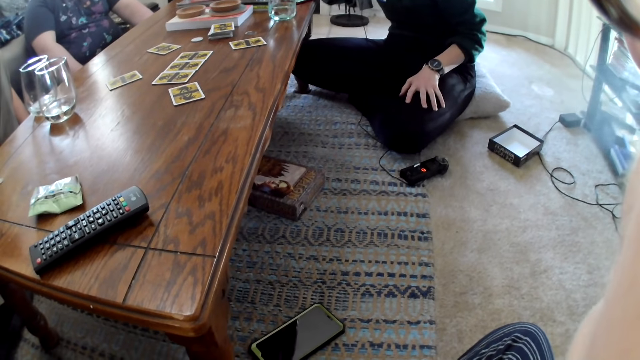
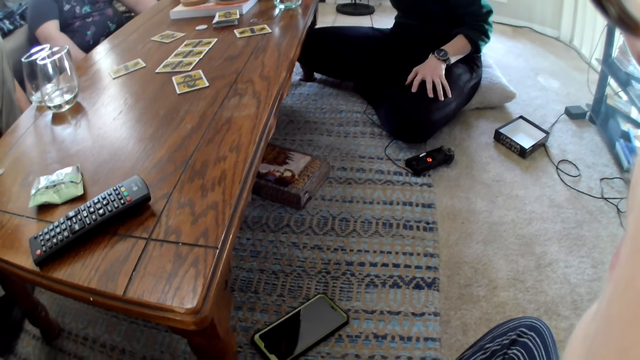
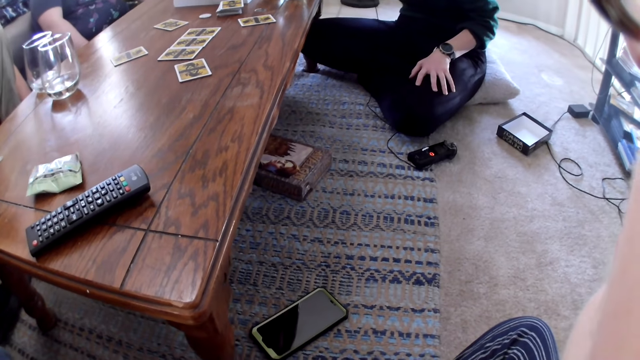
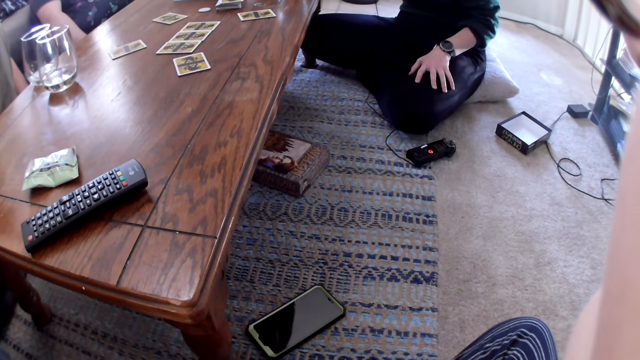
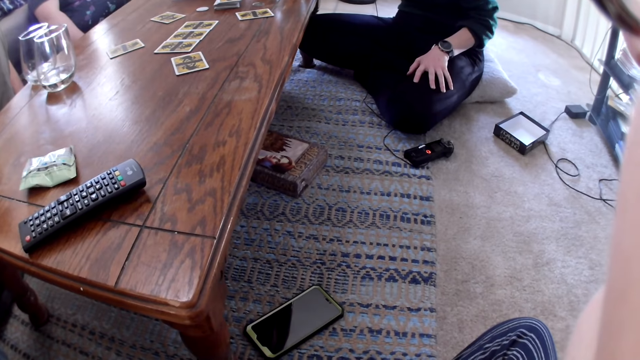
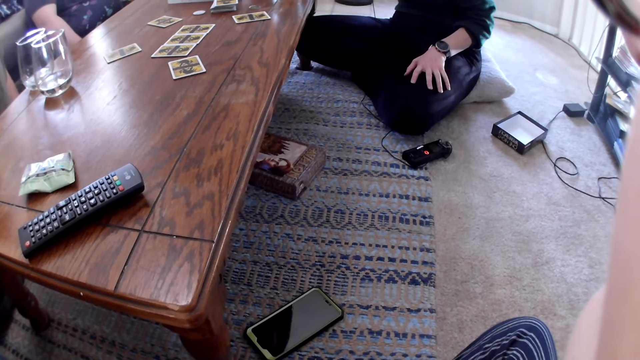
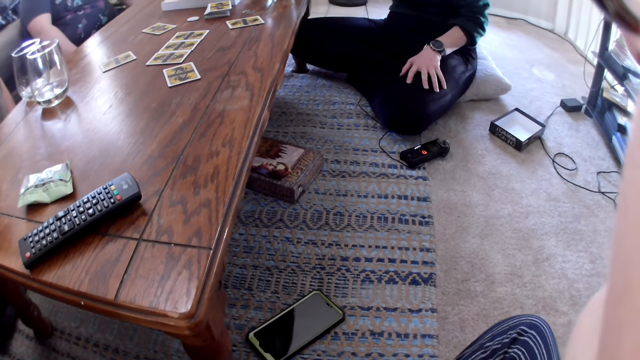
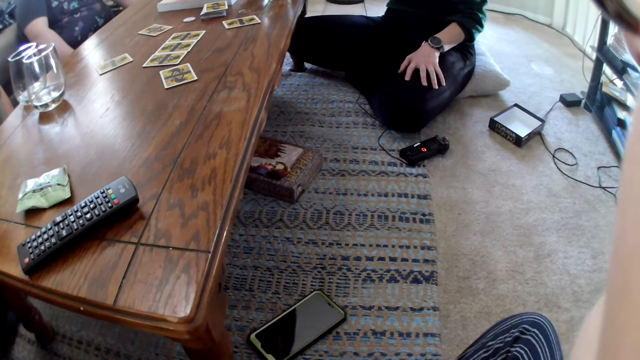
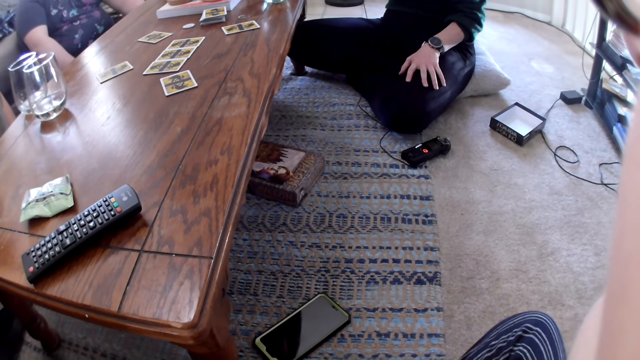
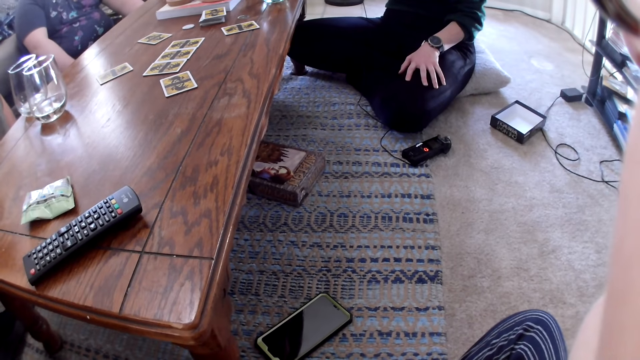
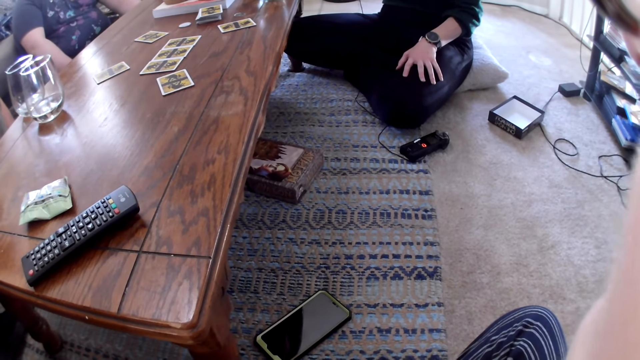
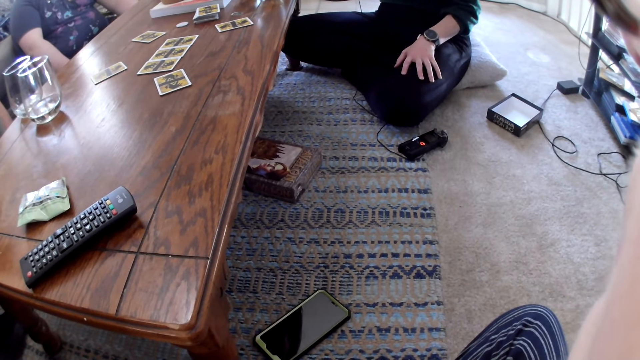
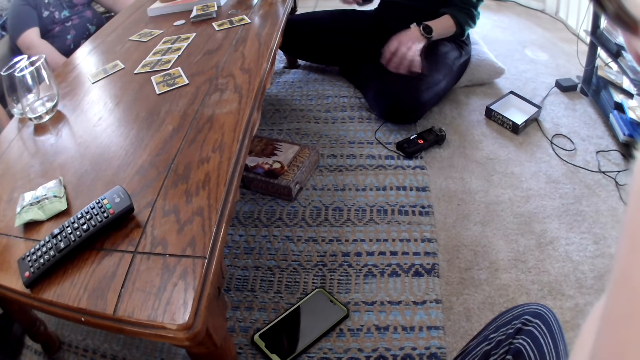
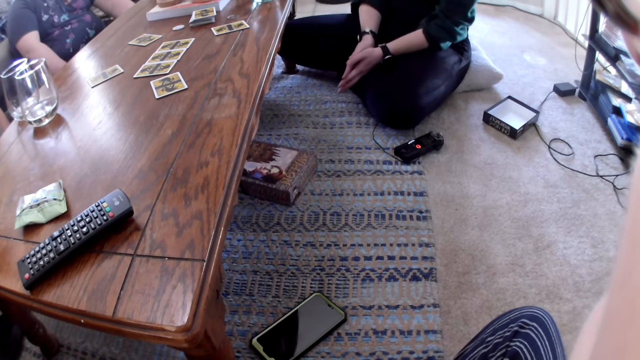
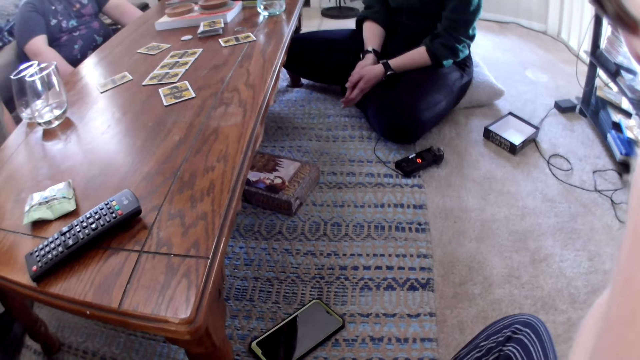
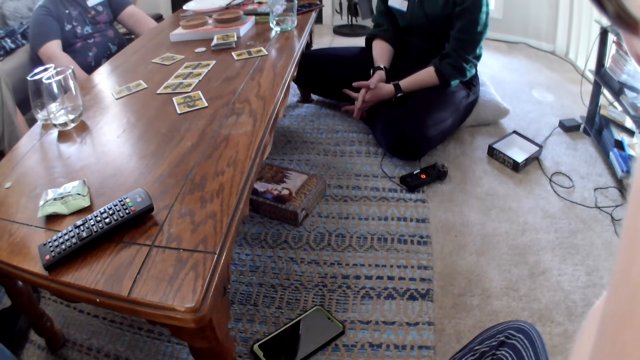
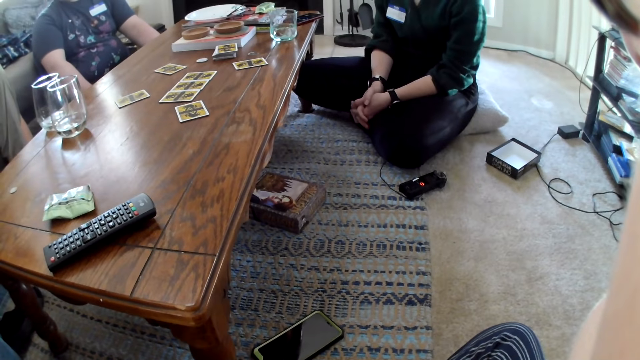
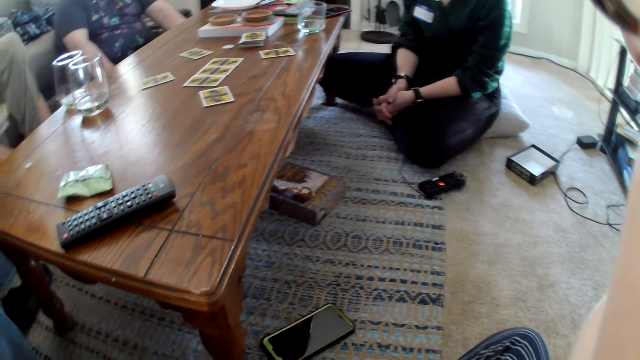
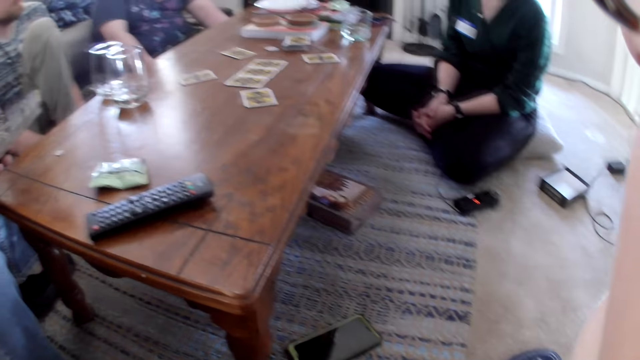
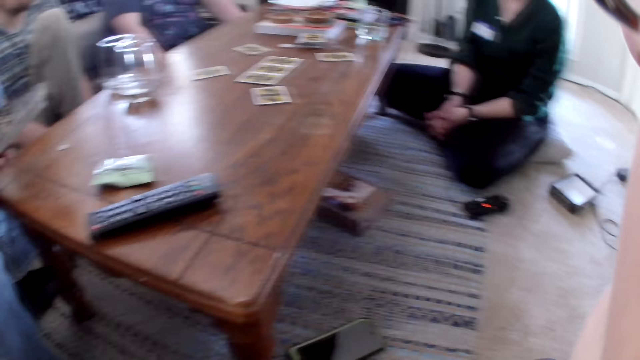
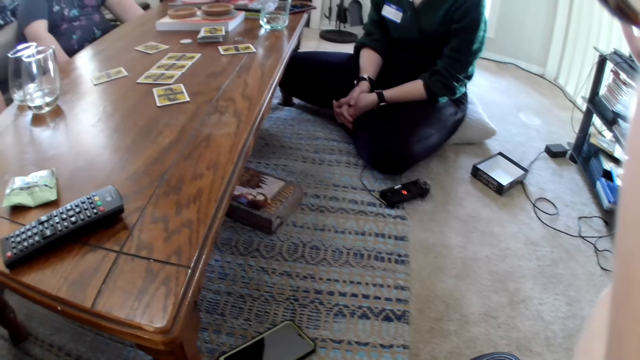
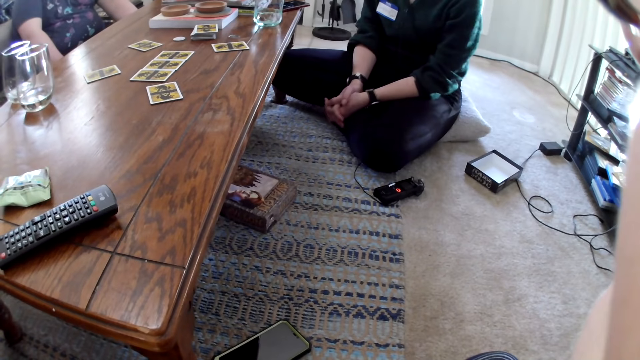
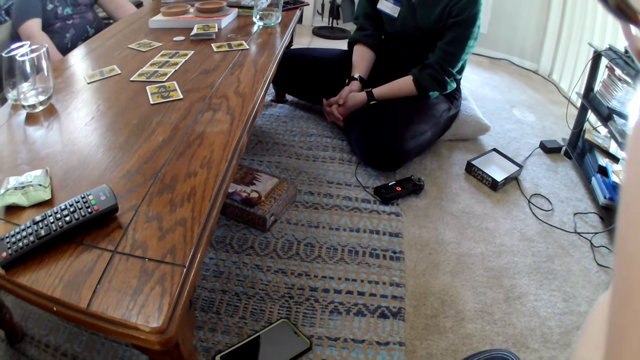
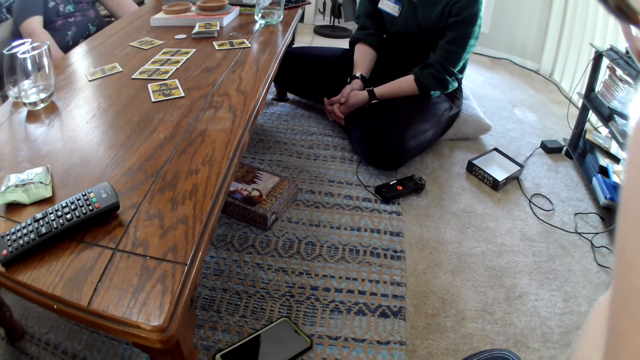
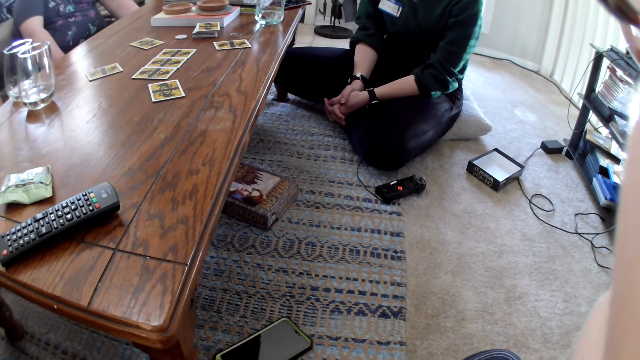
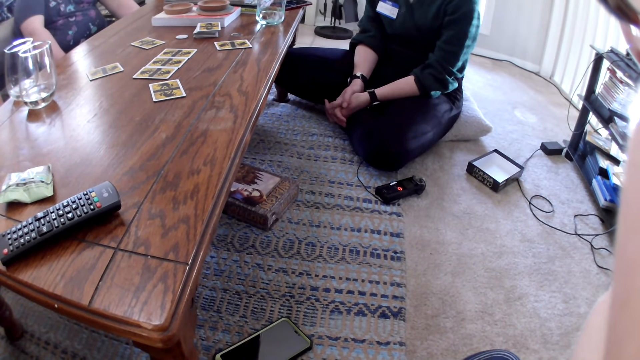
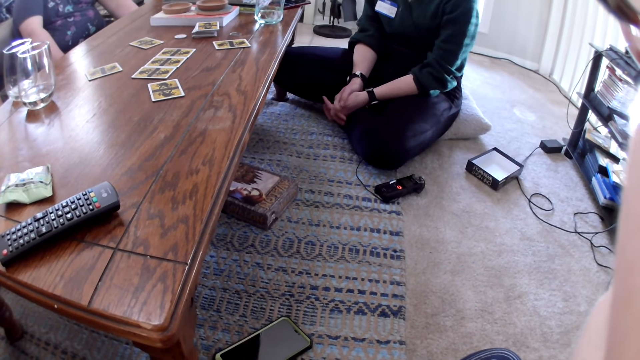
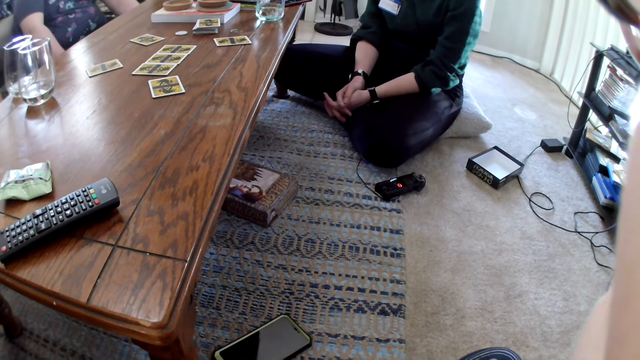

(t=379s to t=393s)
A woman interacts with the camera wearer, a man, another man and a third man. The second man interacts with the camera wearer, the third man, the first man and the woman. The camera wearer looks around.

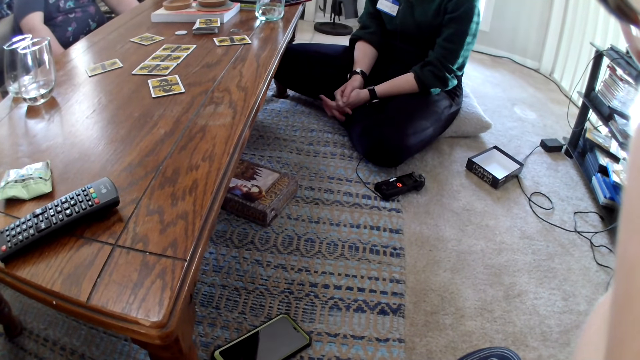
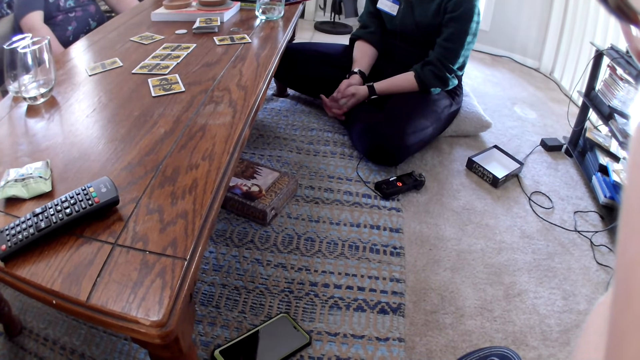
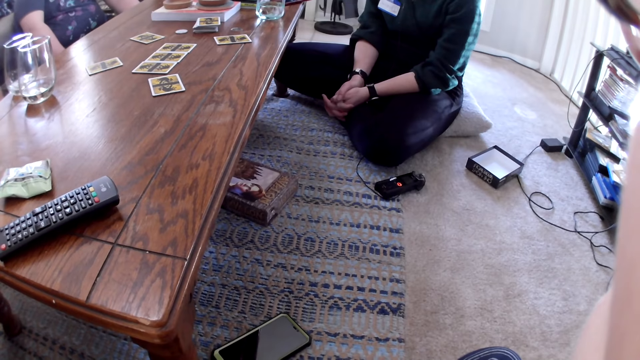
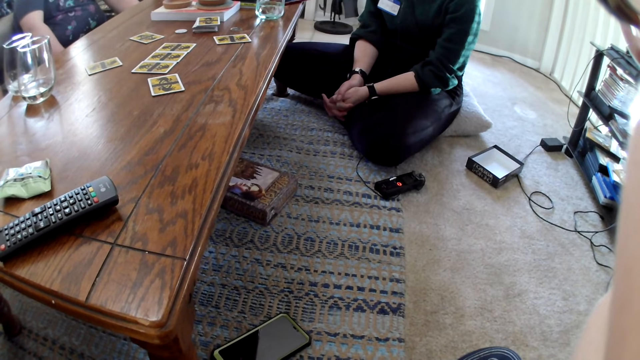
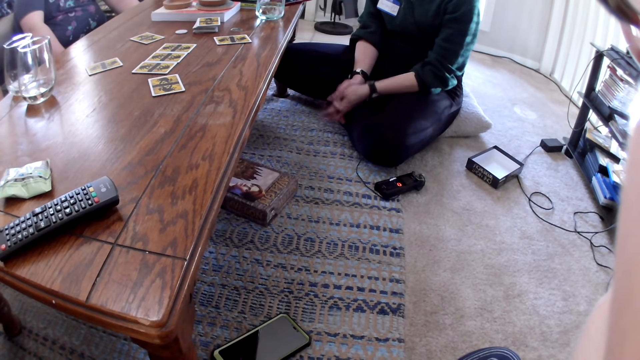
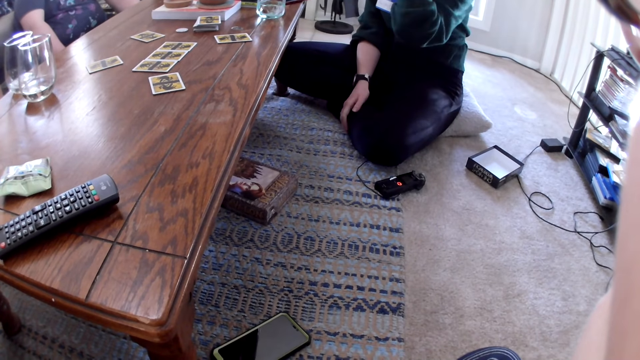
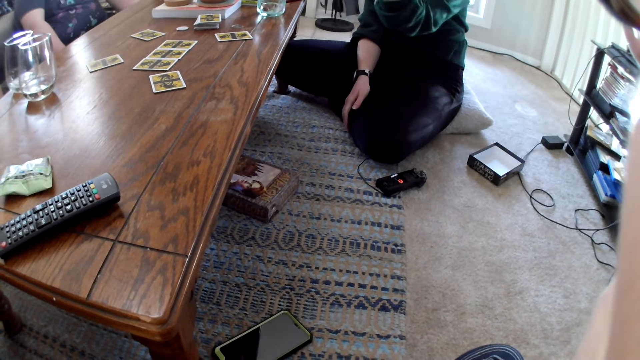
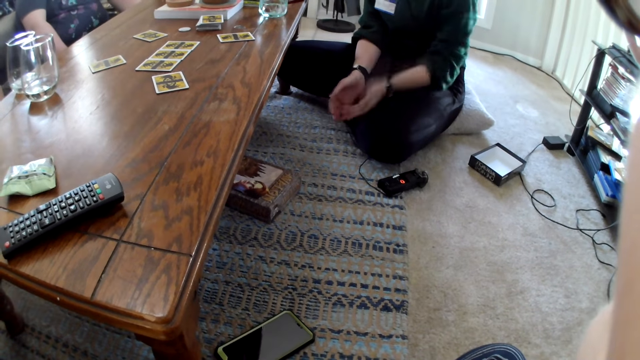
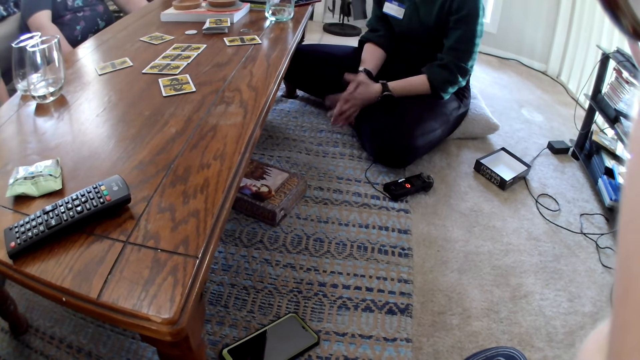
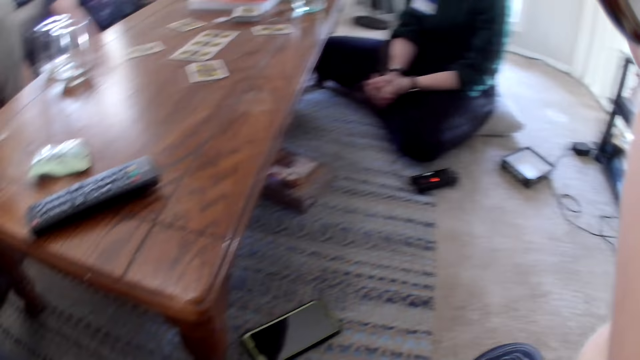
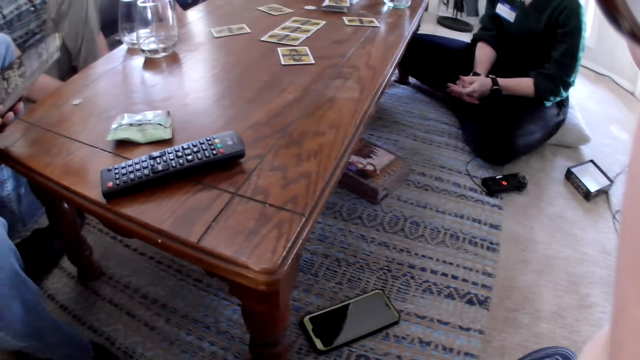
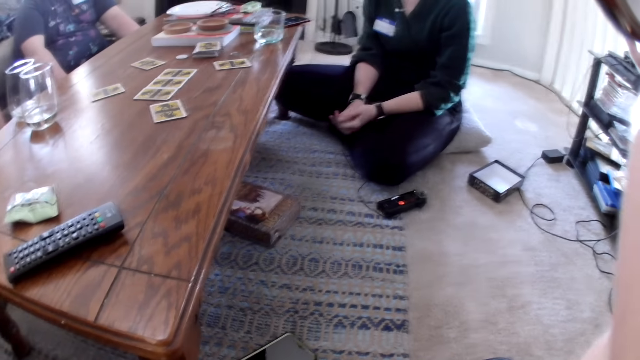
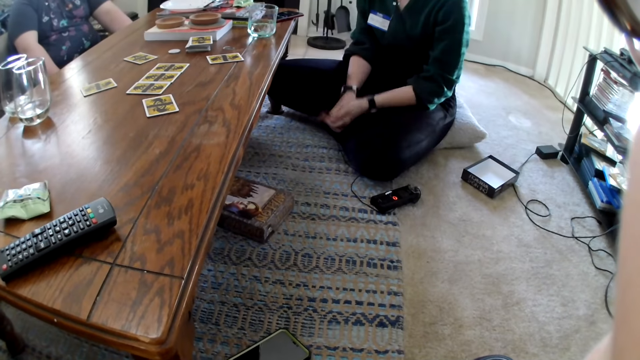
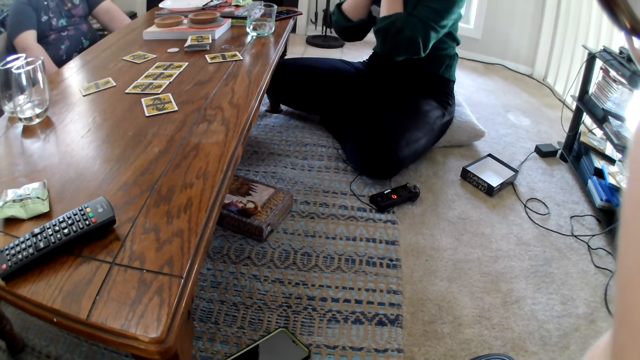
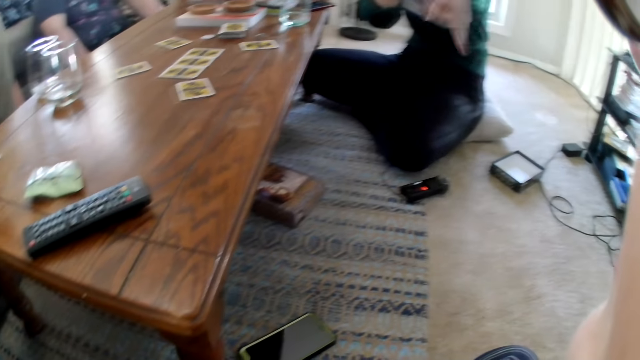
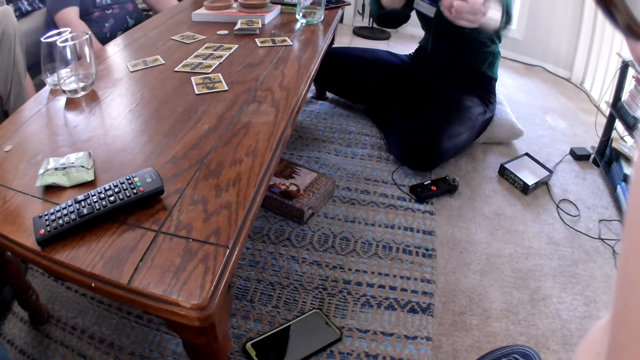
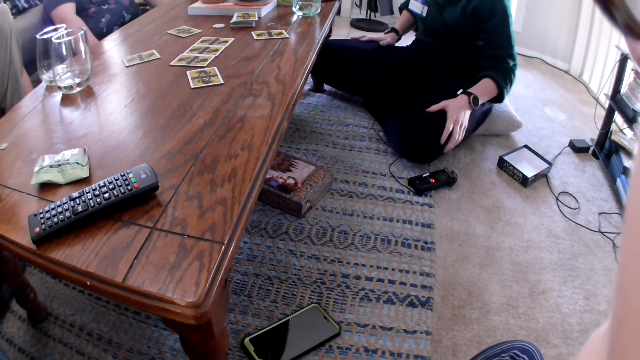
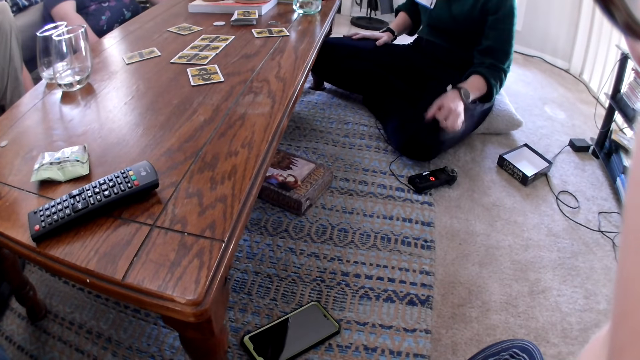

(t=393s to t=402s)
A man interacts with a woman.
